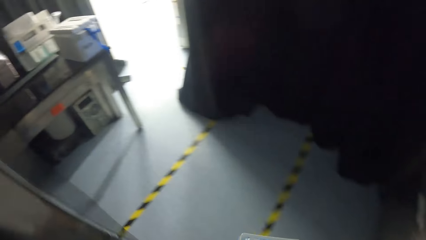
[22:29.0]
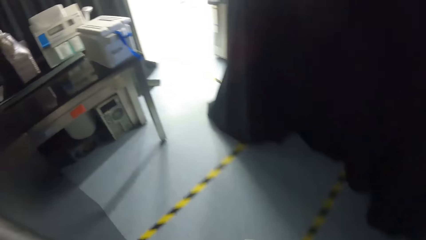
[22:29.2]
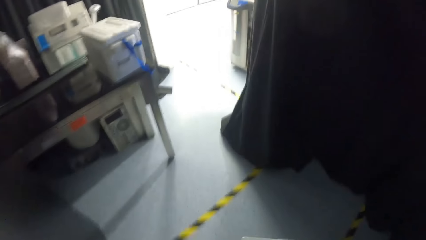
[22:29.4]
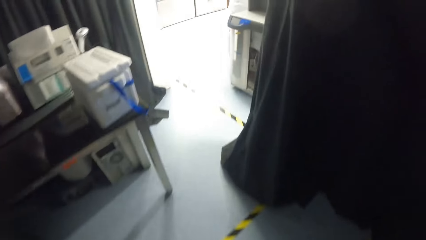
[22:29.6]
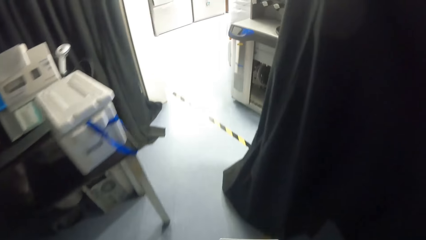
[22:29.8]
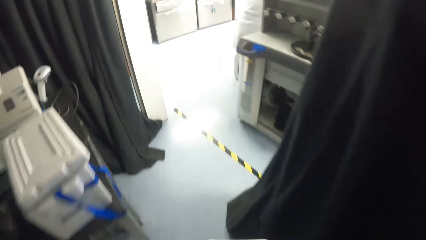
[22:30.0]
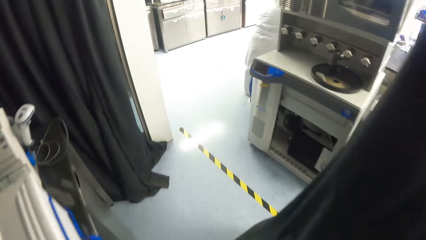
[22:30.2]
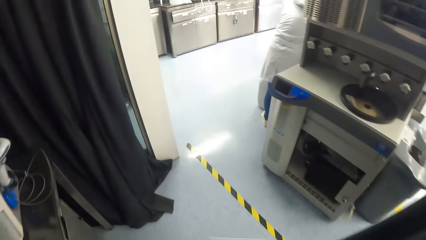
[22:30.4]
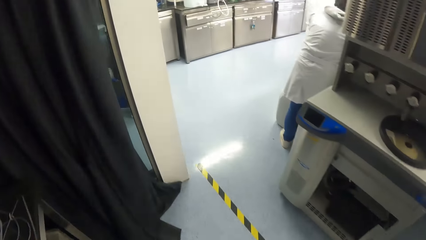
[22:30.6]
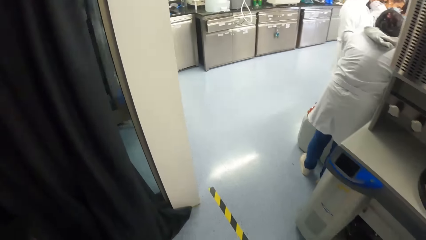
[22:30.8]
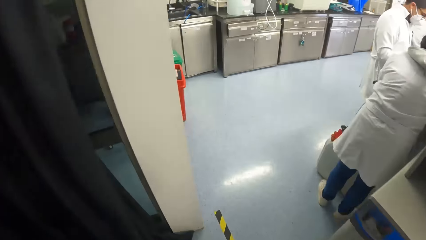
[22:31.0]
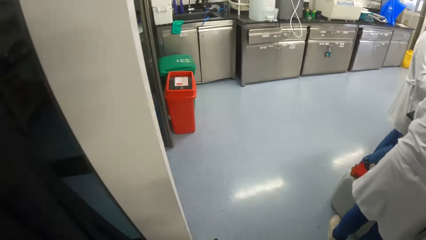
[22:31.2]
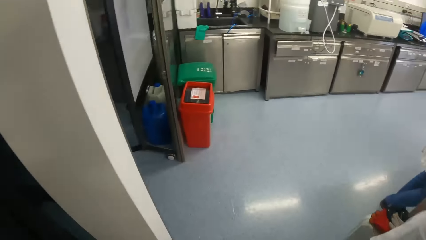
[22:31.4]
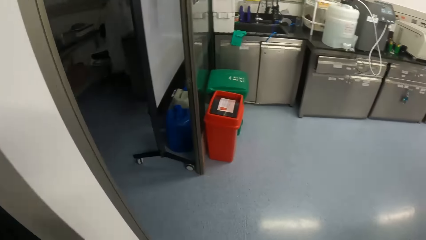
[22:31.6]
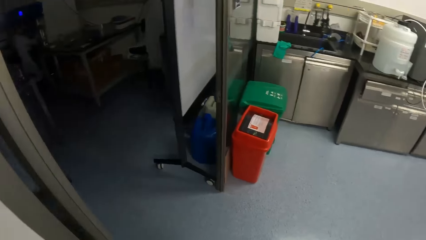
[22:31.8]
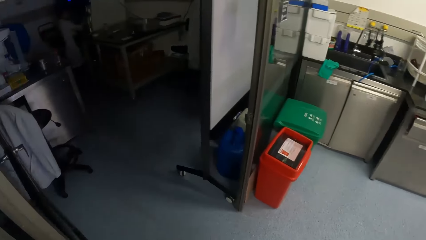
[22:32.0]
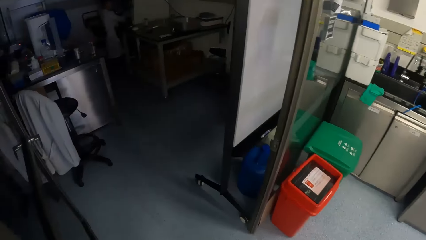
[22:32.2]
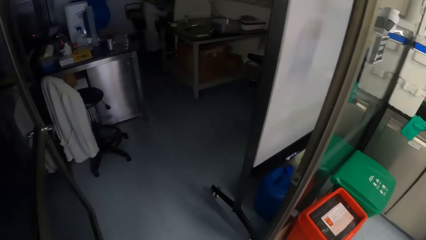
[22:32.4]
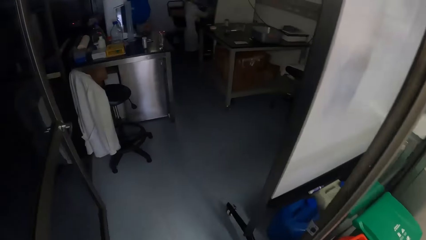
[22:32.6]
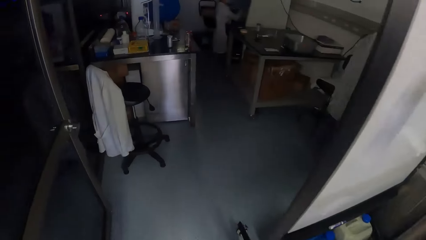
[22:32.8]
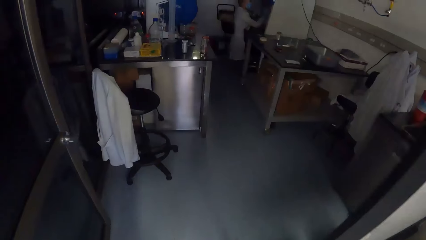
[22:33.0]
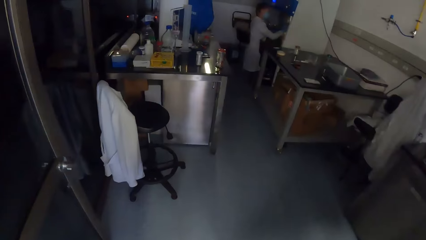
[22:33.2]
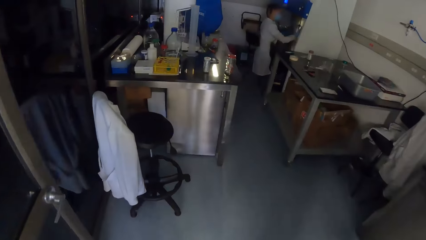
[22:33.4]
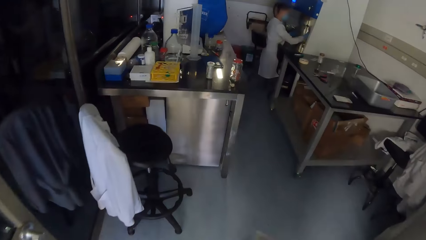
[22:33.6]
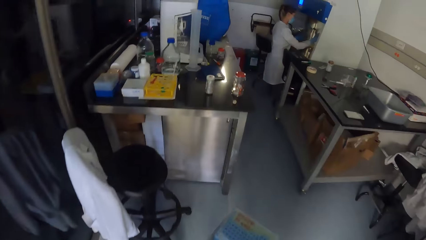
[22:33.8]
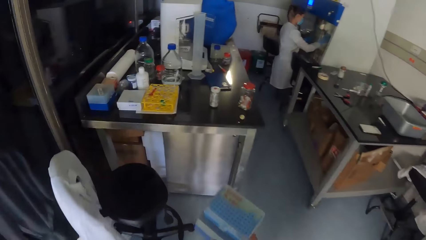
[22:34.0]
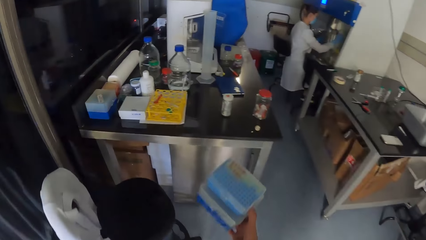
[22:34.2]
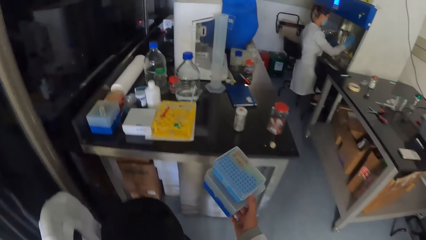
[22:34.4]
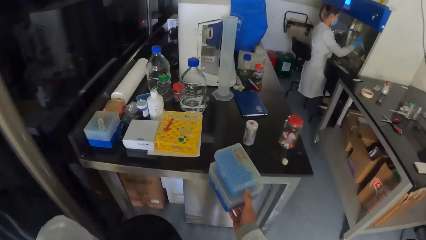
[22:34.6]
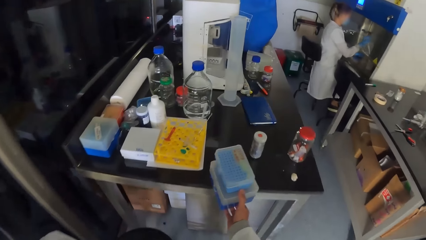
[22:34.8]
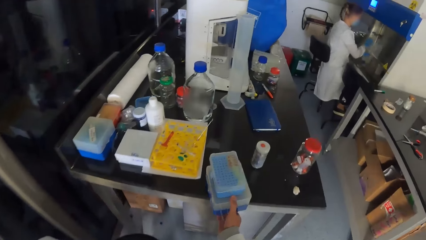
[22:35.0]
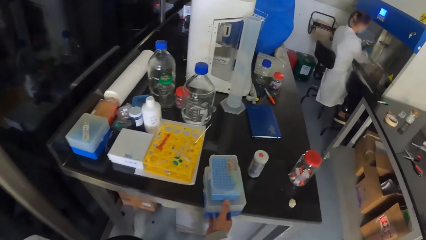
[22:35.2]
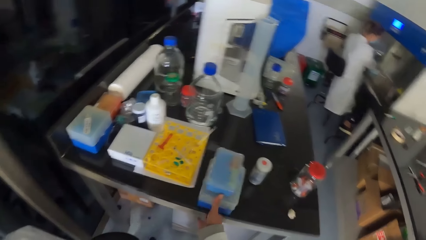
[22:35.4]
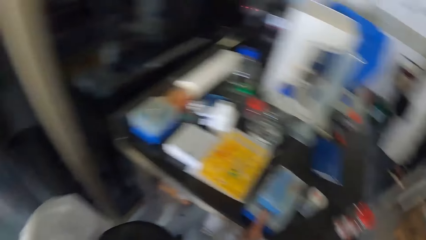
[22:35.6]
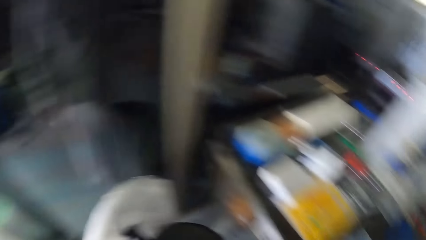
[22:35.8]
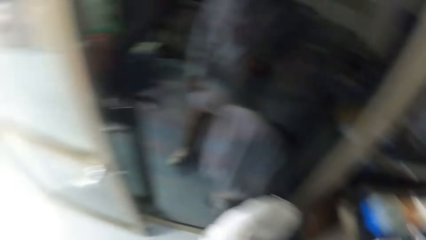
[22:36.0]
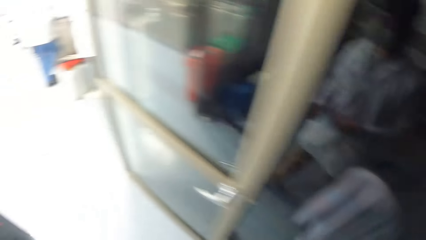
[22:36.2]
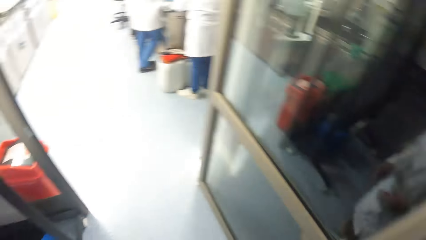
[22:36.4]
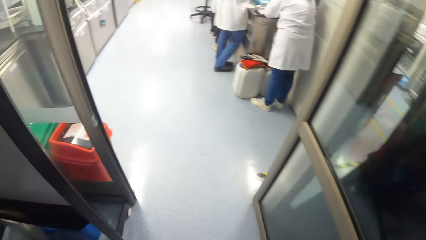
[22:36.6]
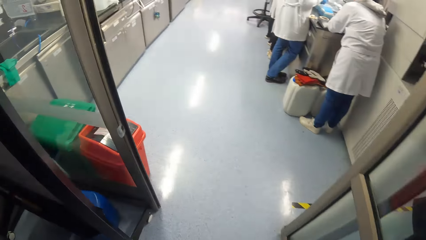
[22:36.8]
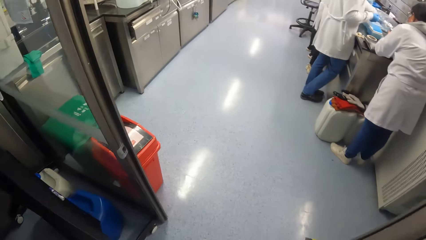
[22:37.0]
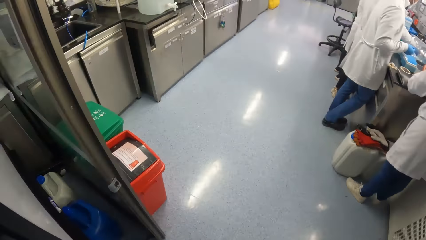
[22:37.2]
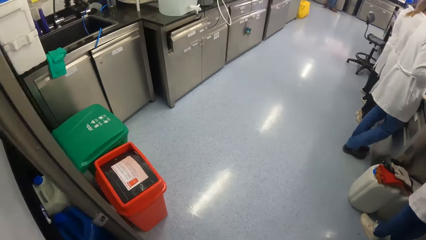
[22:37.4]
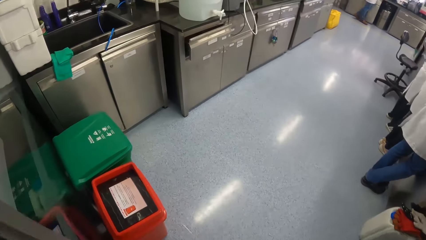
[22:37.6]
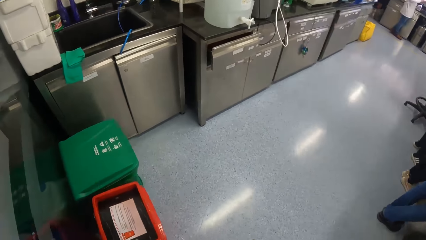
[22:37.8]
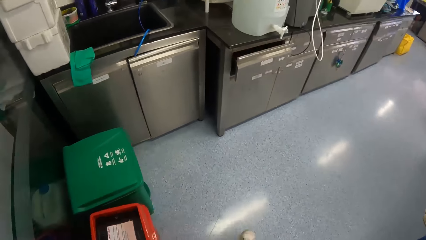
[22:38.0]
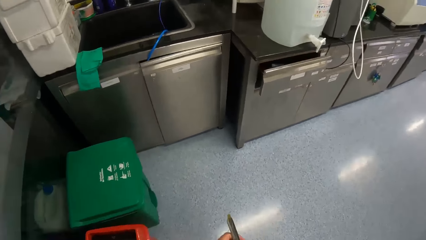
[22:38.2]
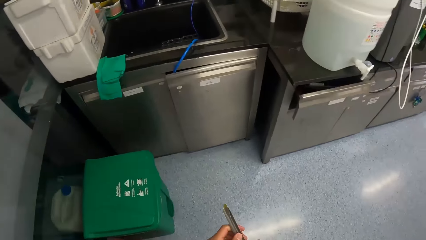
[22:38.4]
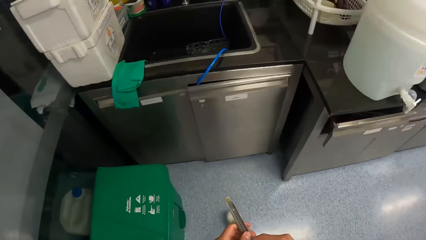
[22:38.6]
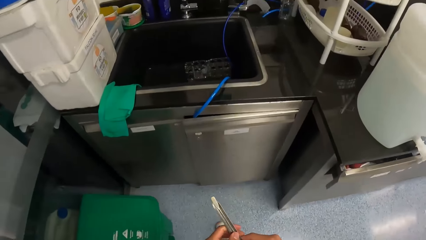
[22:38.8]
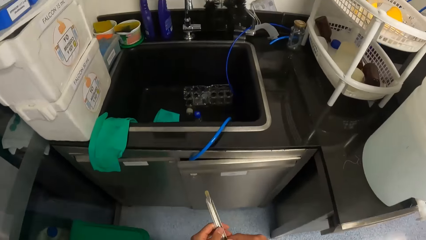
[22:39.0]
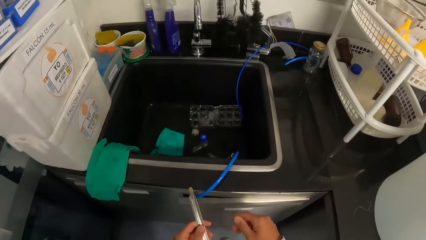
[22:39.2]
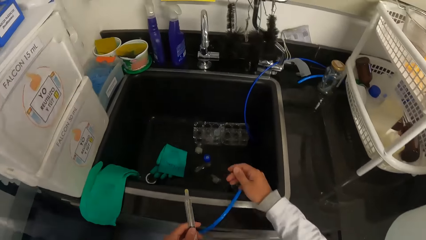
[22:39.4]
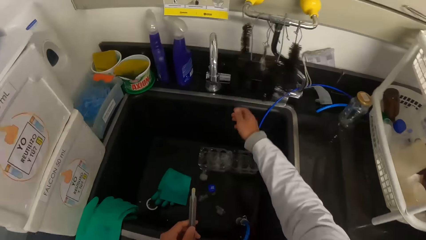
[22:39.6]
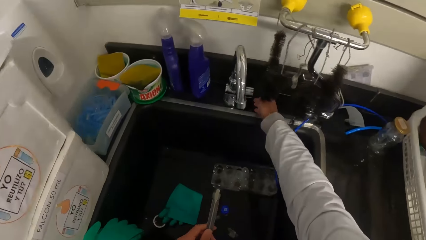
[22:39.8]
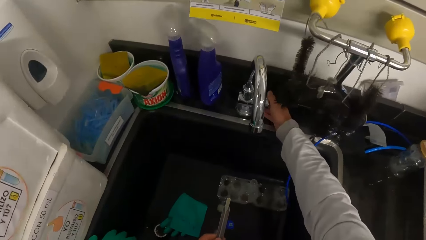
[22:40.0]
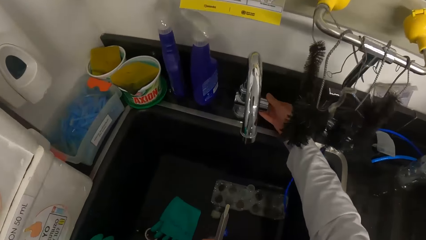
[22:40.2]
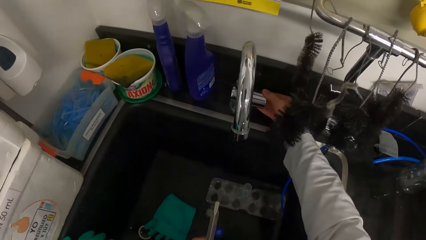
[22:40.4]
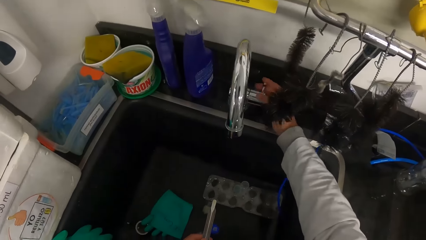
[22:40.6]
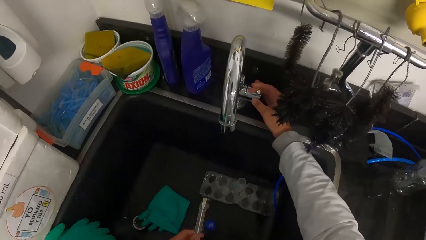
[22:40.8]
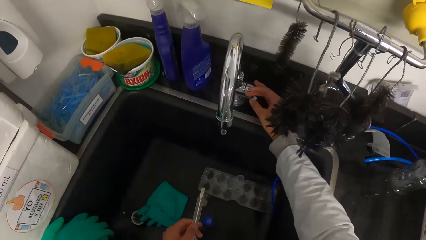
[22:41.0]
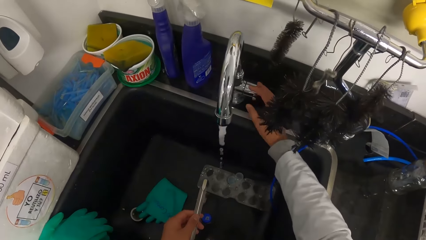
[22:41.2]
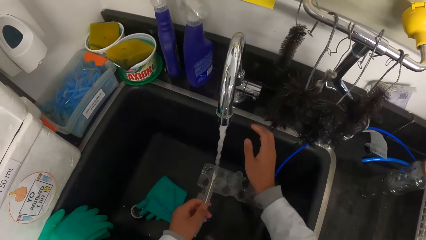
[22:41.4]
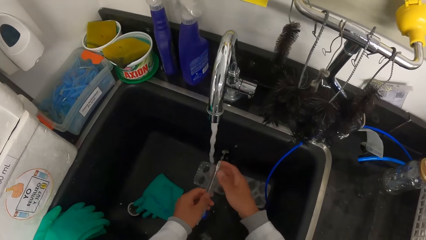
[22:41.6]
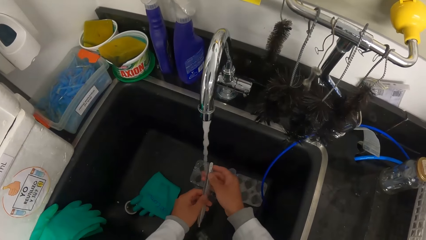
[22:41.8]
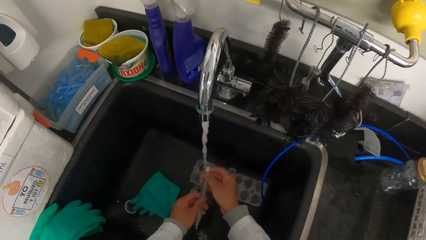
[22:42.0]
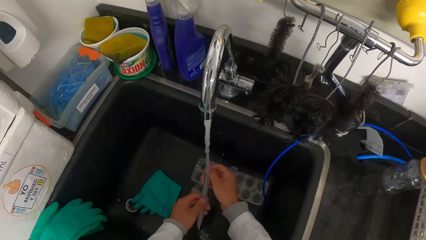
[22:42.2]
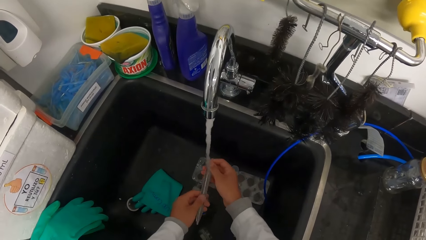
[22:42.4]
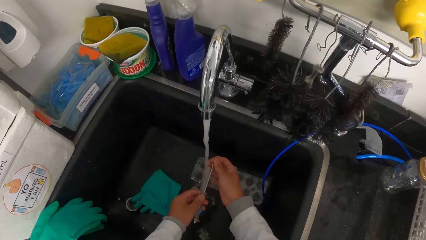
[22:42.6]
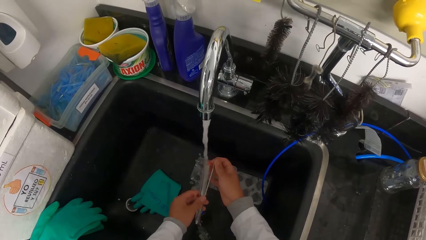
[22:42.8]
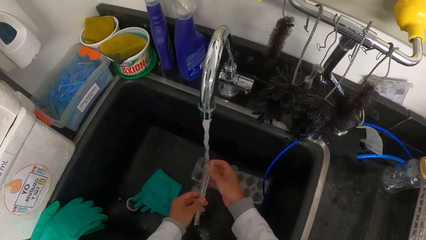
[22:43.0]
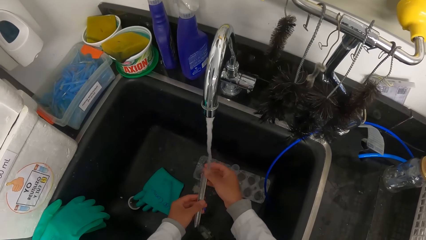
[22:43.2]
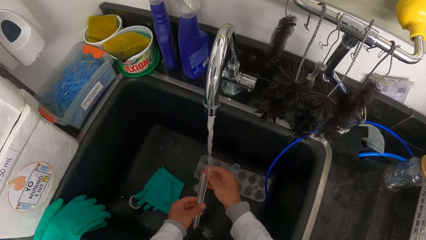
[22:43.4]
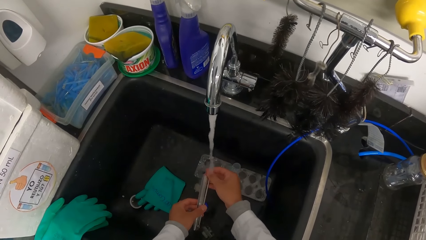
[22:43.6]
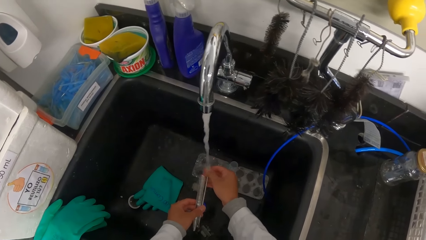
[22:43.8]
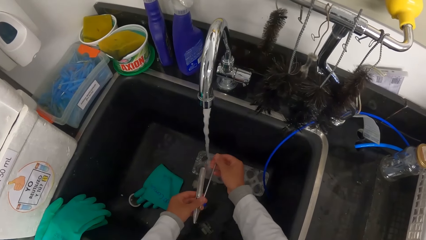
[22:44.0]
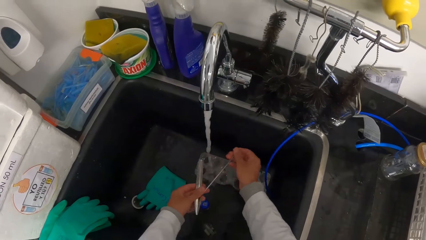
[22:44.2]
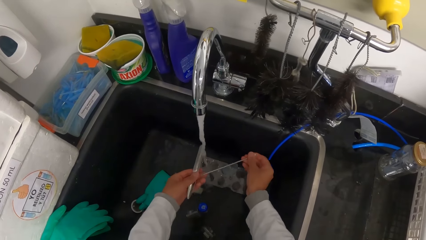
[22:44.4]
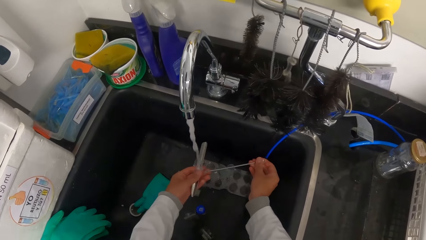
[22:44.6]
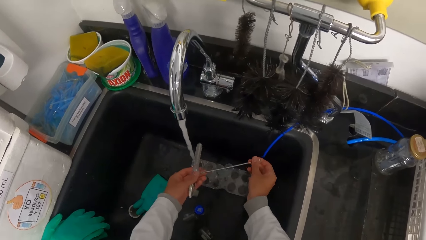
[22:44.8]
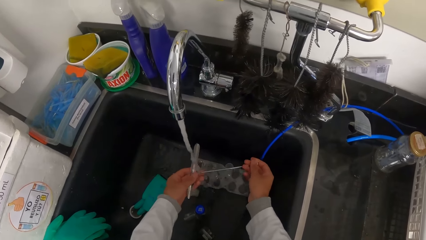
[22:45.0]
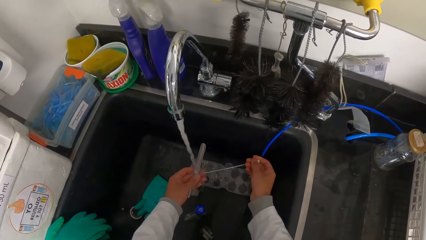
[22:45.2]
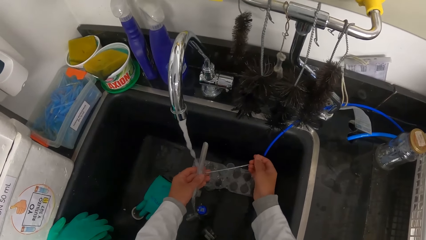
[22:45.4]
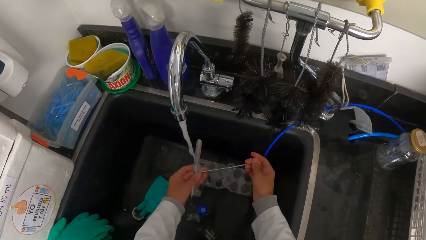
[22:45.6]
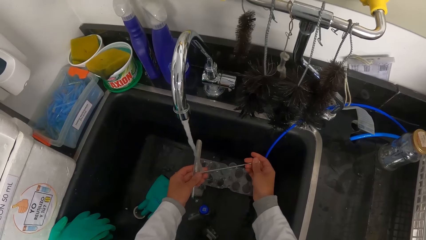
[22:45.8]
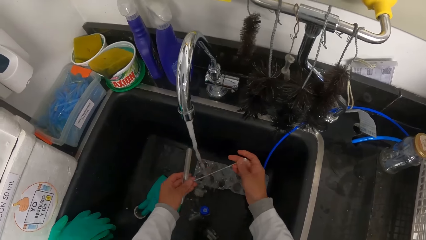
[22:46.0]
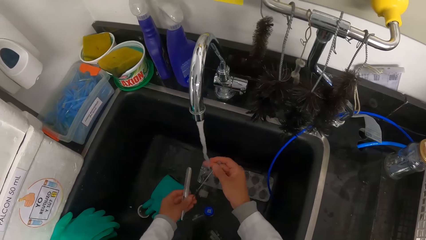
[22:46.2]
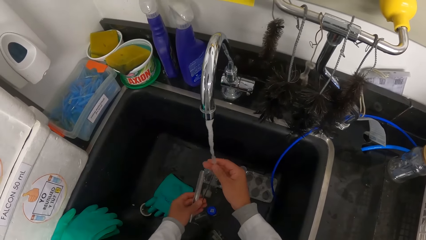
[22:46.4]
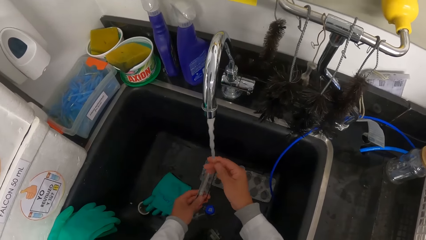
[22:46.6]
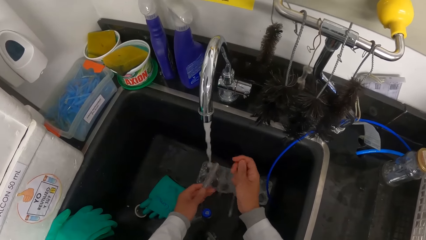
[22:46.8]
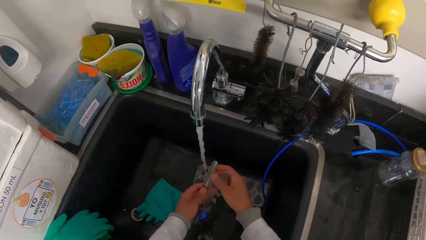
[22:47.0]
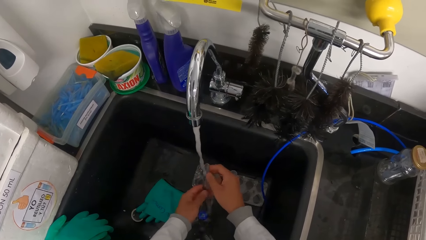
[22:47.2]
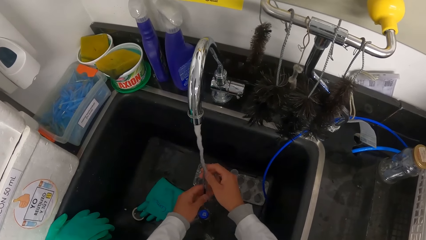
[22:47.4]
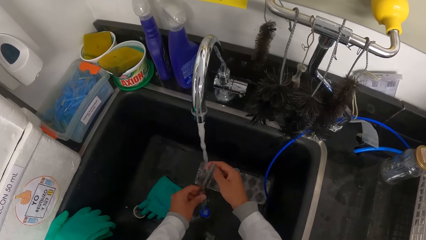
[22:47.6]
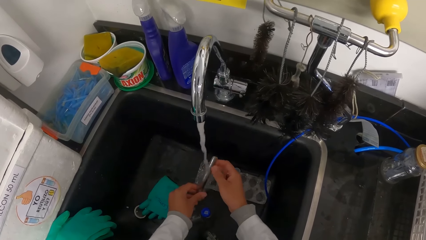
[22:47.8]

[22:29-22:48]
The camera wearer walks out of the laboratory. She walks into the laboratory. She walks into the laboratory again. She drops the boxes on a table with her right hand. A woman, another woman and a man work at the table. The camera wearer walks out of the laboratory. She walks to a sink. She holds the swab stick and the scalpel with her right hand. She opens a tap with her right hand. She rinses the swab stick and scalpel under the tap with both hands.
